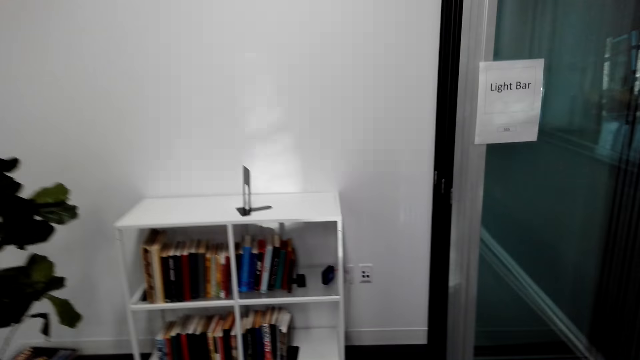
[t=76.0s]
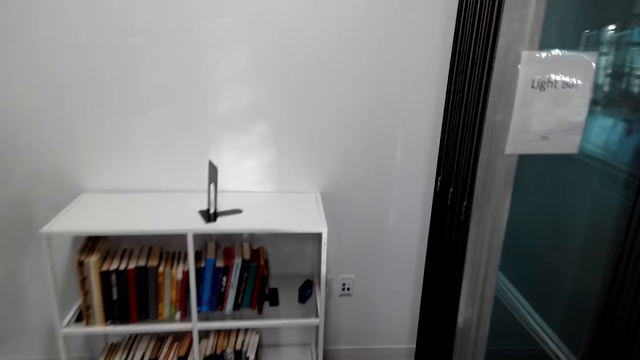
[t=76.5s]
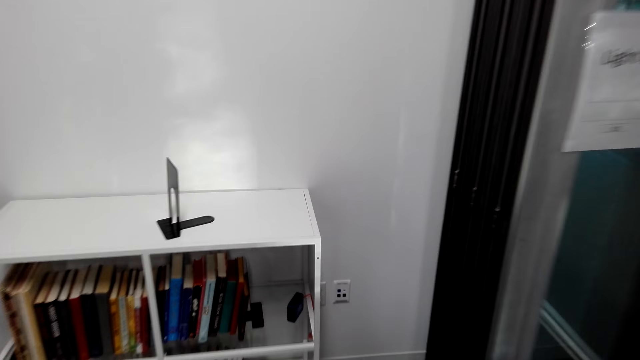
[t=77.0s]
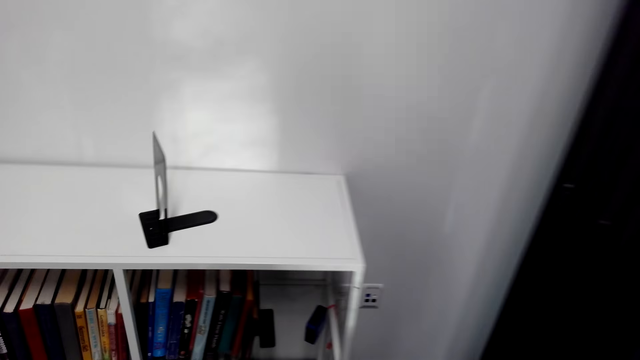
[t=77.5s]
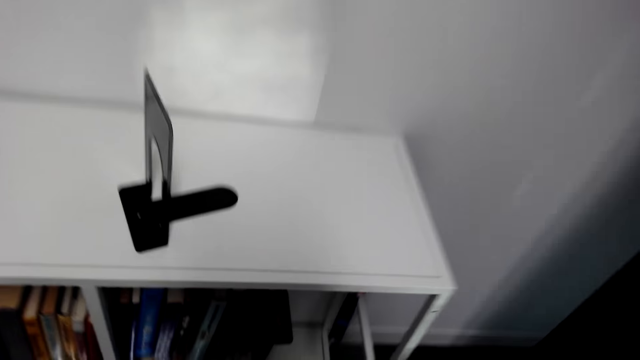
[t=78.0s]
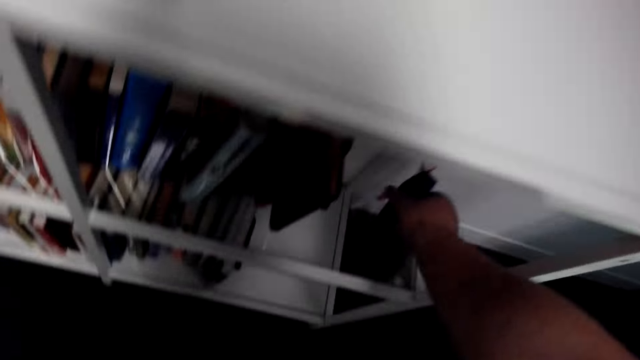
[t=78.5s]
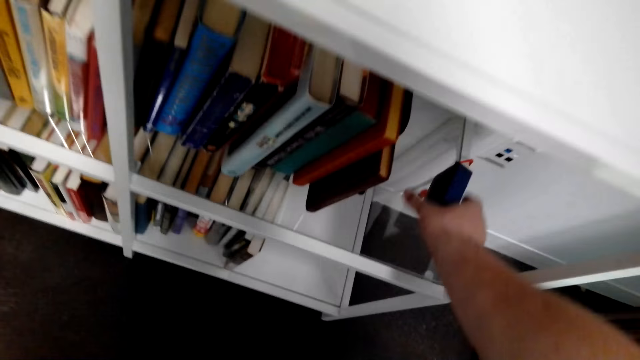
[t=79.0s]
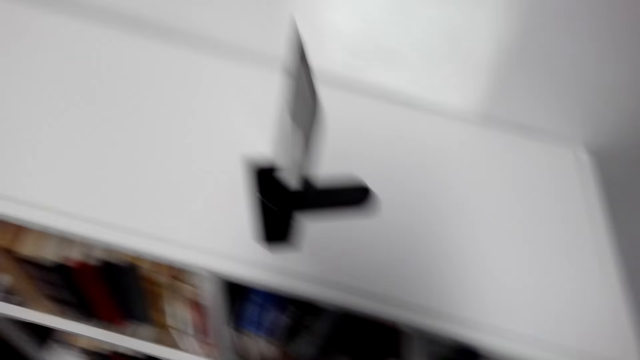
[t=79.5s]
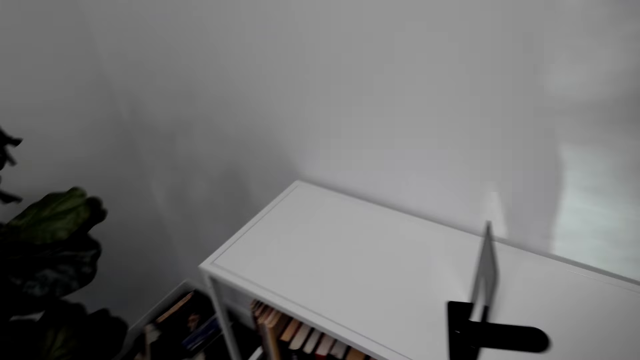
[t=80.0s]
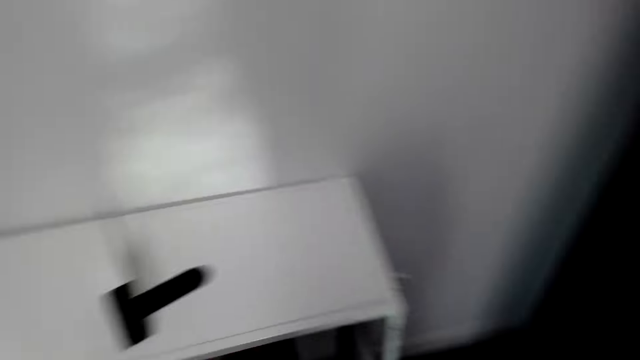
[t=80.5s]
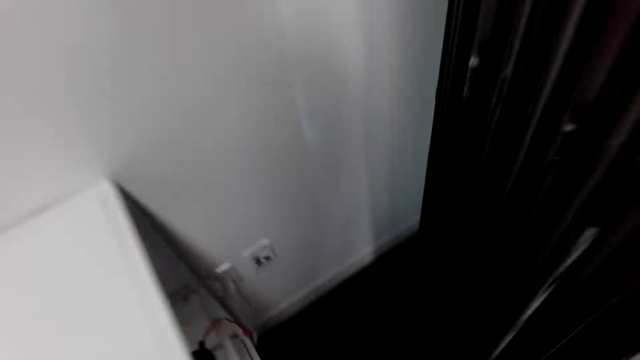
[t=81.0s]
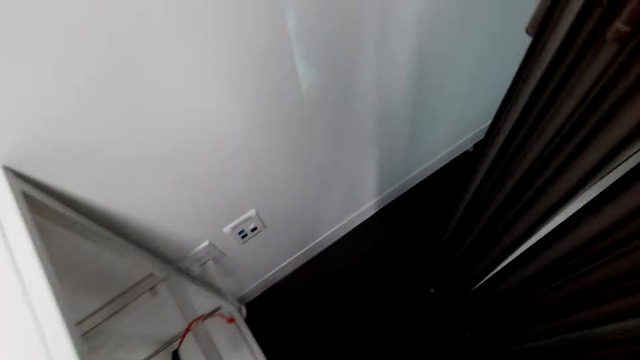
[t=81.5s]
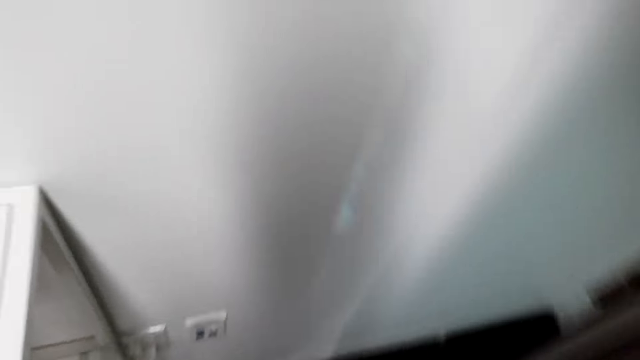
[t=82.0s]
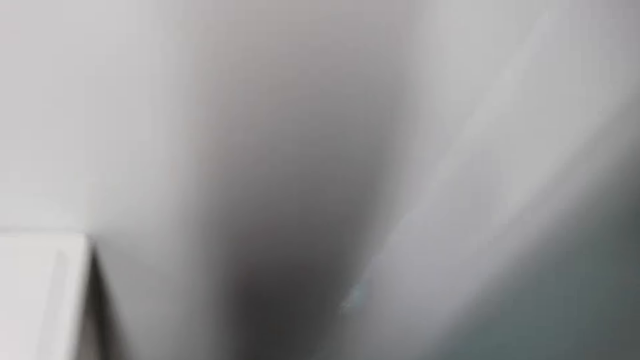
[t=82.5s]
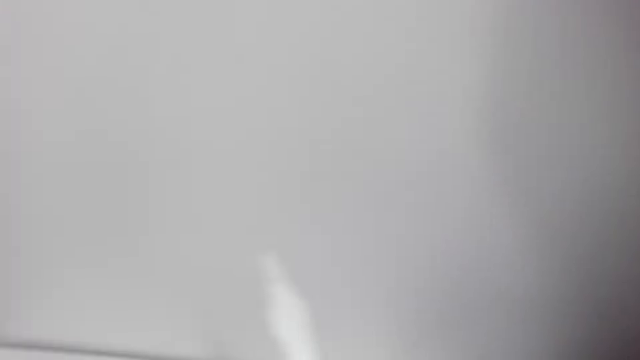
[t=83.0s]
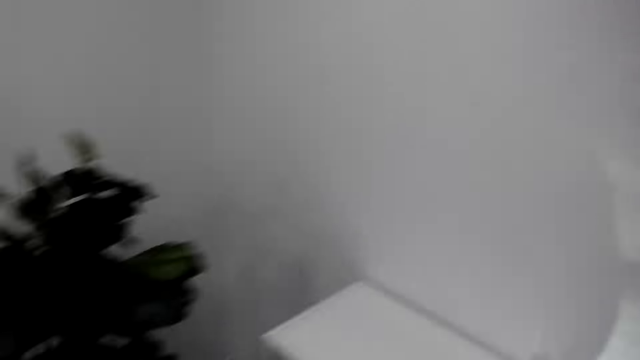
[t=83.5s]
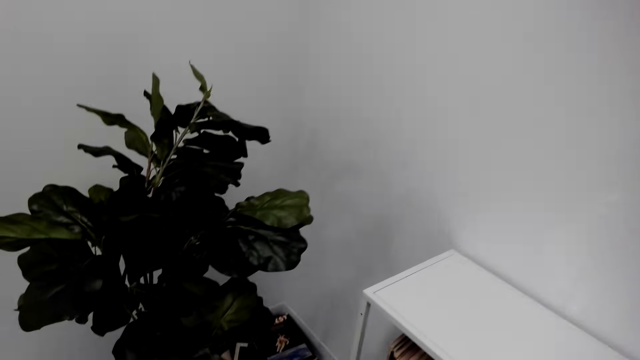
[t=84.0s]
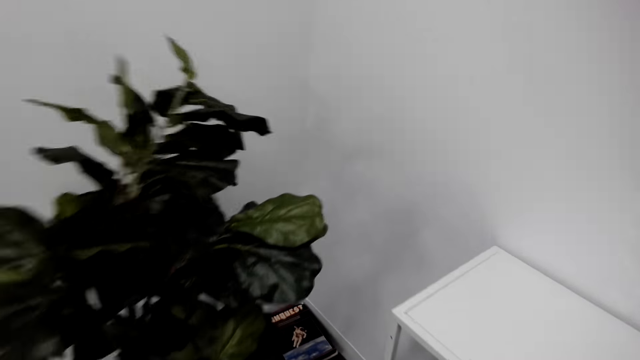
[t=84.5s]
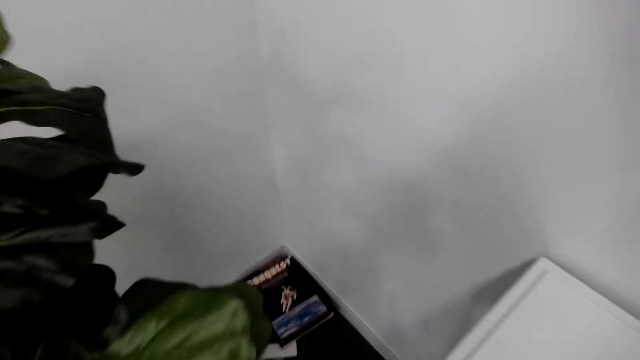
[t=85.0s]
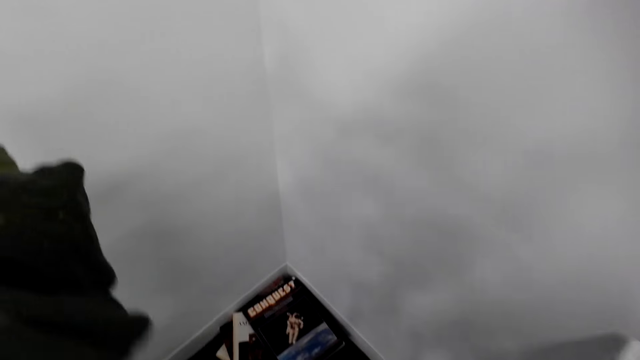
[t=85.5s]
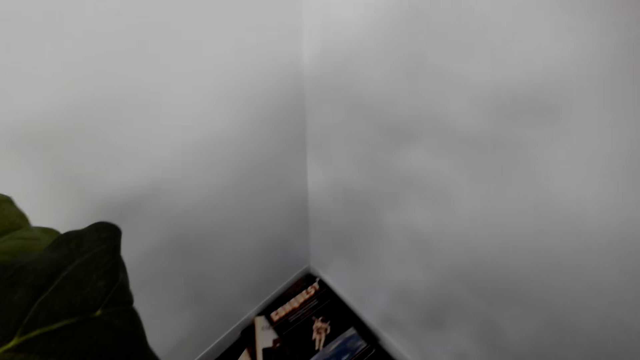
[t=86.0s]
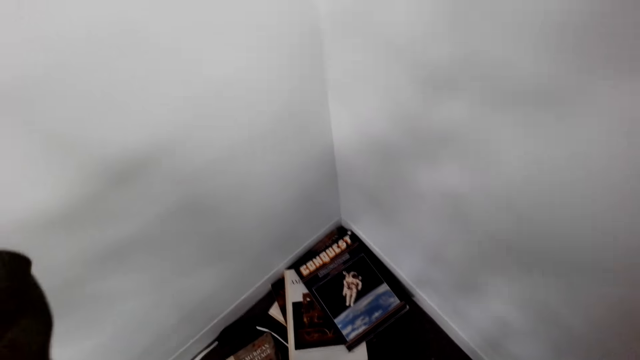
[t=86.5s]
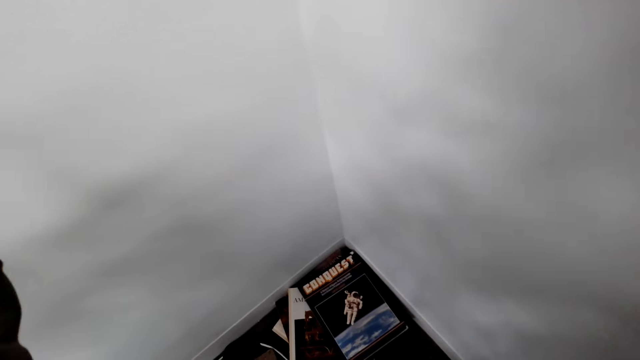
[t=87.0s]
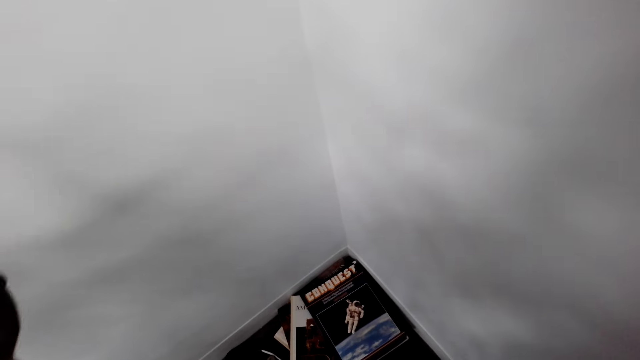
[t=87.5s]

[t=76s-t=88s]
The camera wearer walks in the house. They hold something. They touch something. They walk in the house.

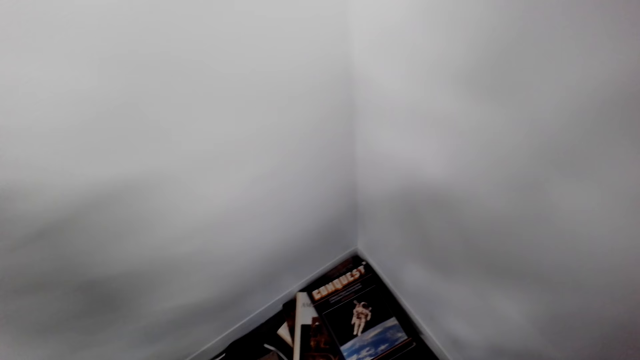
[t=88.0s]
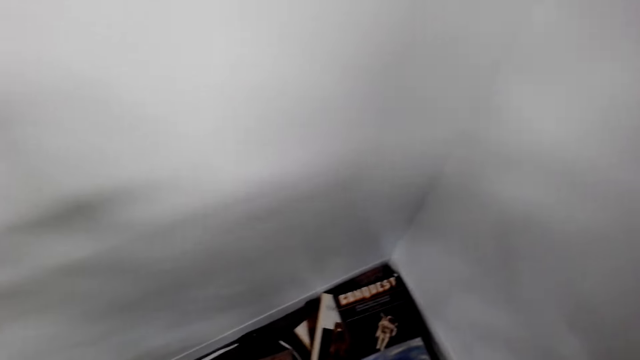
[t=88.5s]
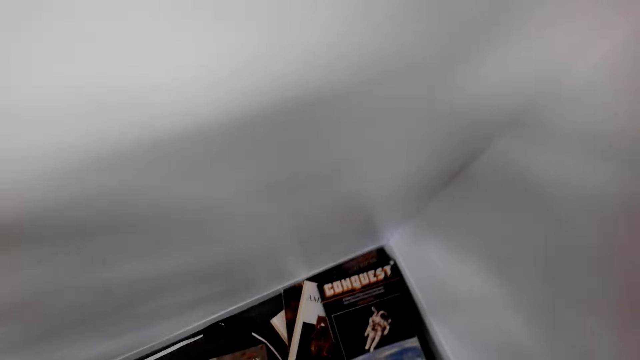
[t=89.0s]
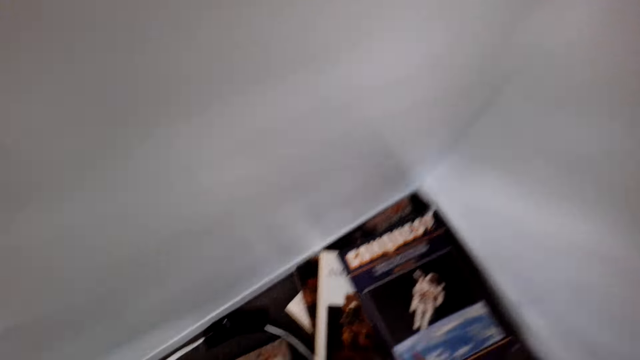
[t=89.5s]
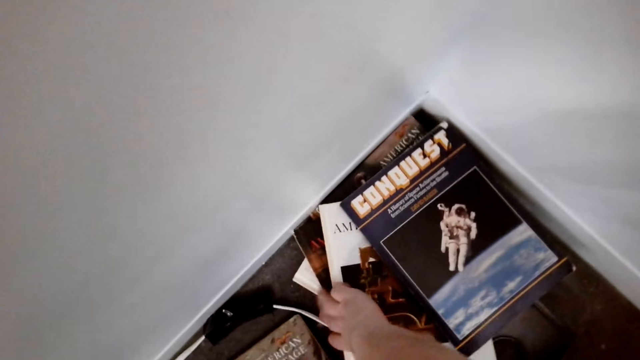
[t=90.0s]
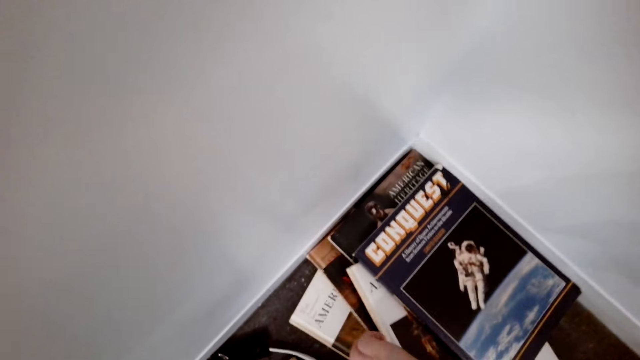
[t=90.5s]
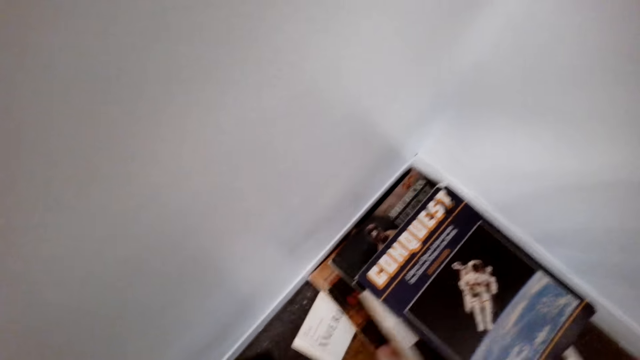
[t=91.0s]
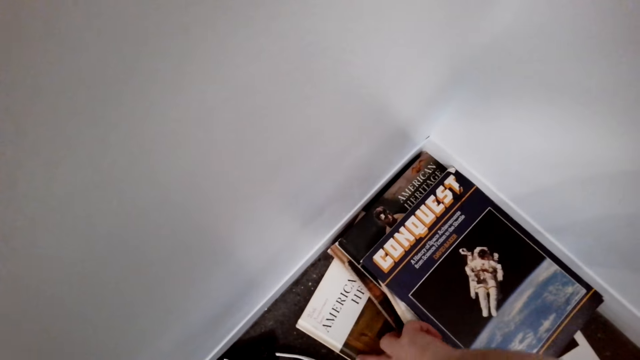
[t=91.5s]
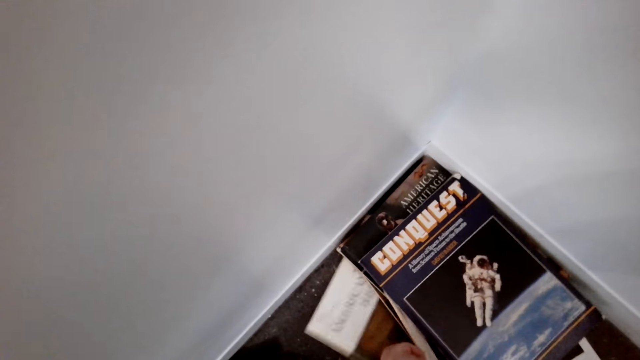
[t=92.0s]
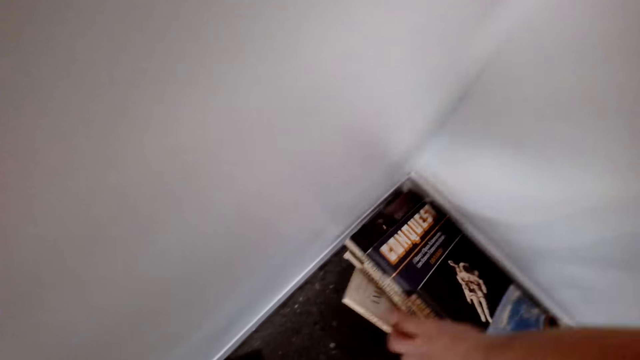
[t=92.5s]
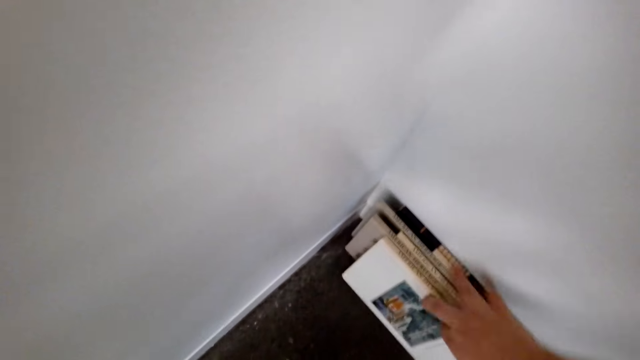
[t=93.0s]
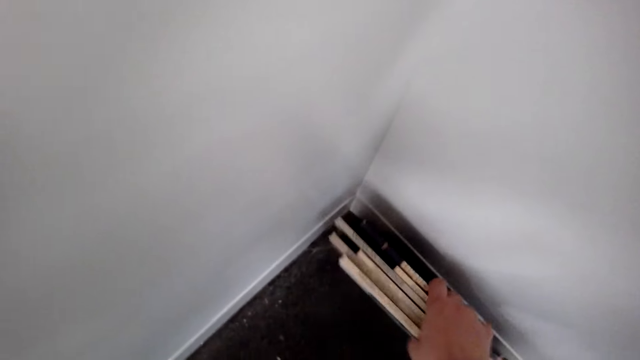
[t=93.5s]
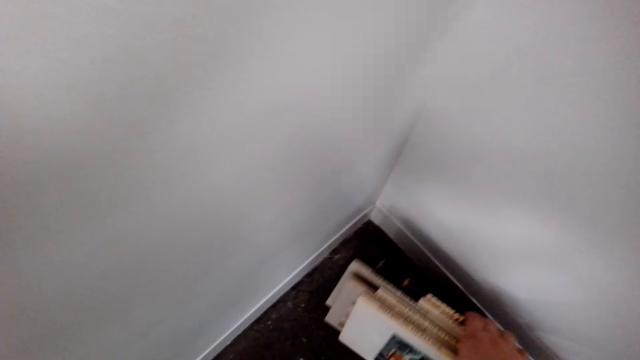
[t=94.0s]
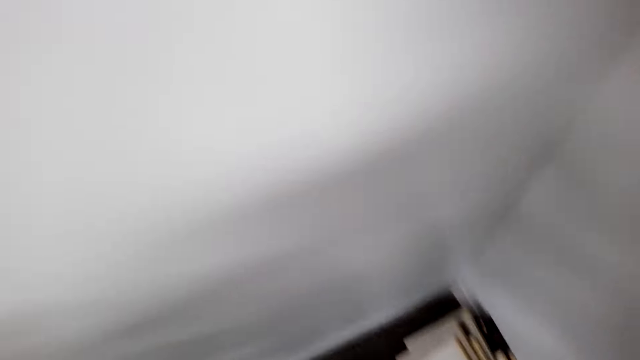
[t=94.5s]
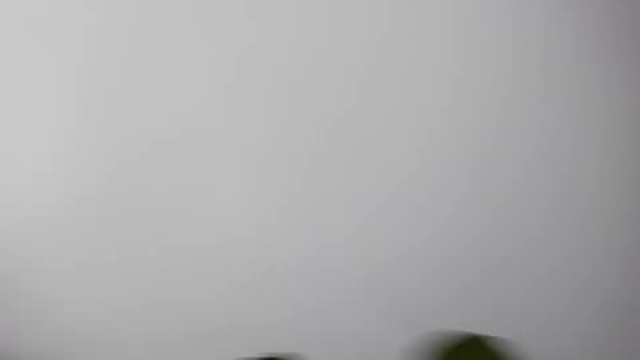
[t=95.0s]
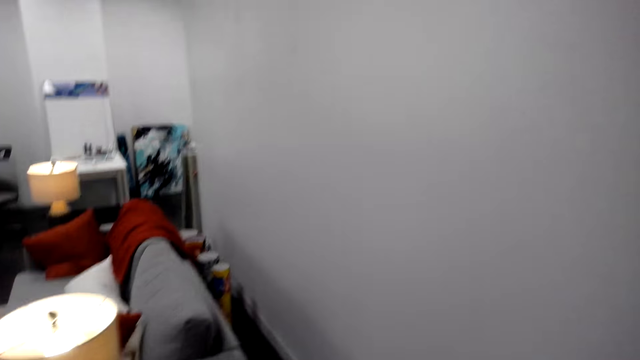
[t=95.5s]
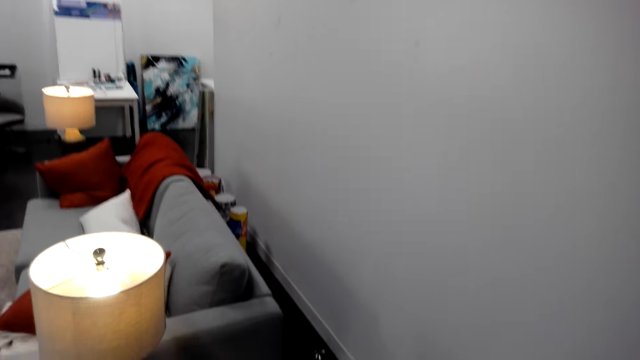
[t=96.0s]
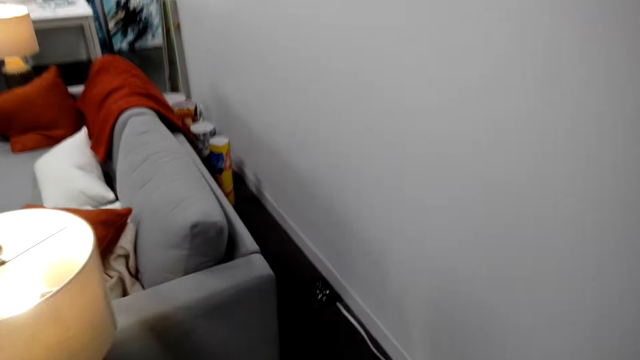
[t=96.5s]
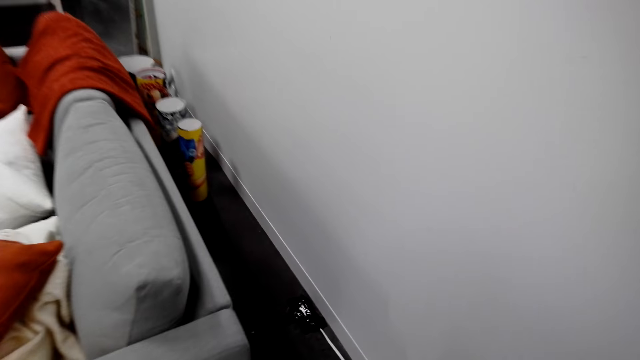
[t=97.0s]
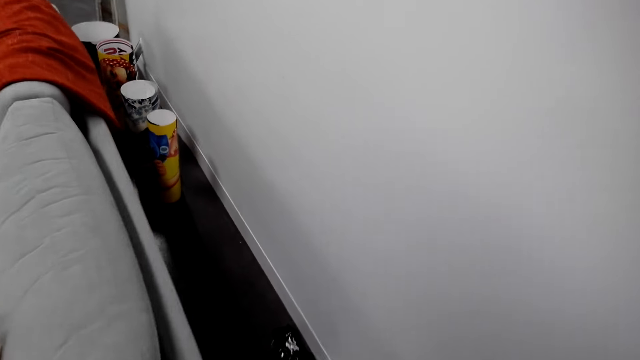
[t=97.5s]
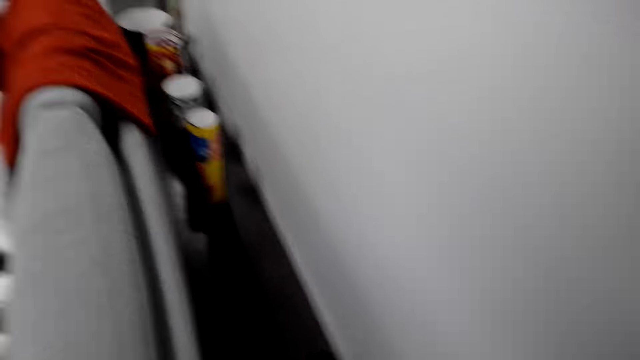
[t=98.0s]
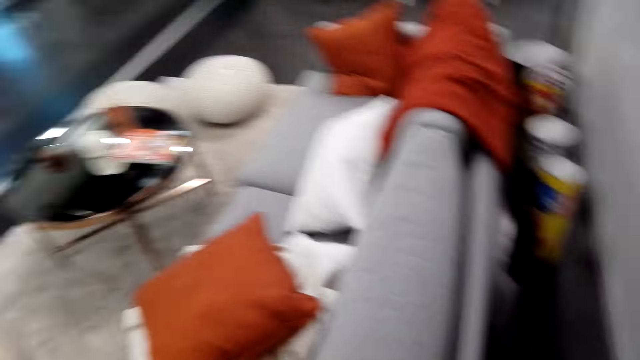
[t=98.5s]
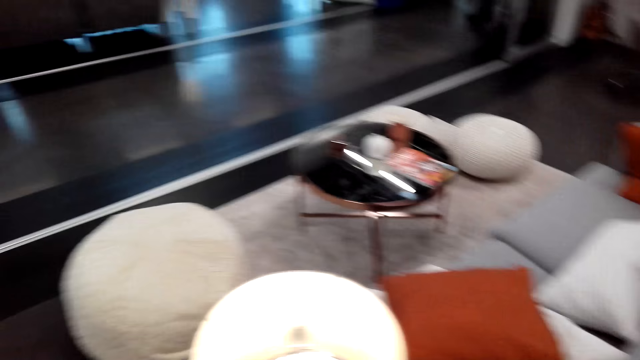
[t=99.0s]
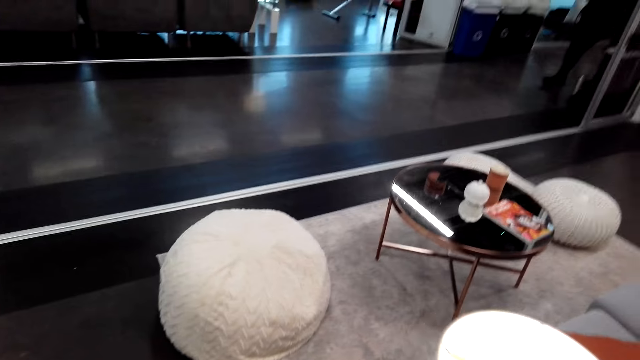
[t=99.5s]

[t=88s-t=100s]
The camera wearer searches for something. They move the books. They walk in the house.
